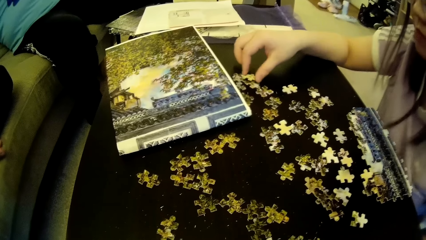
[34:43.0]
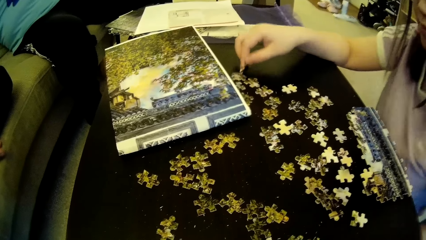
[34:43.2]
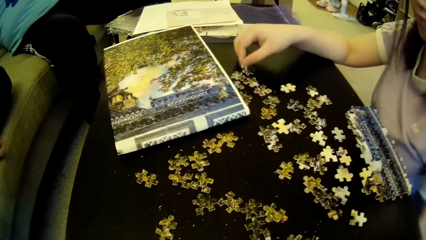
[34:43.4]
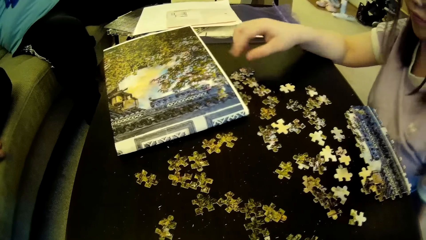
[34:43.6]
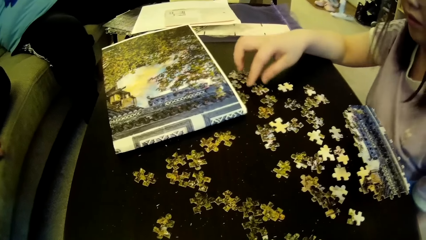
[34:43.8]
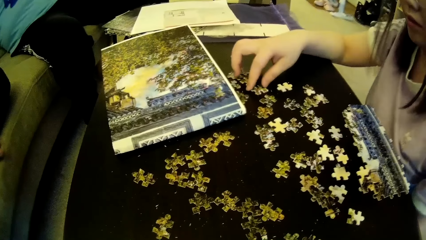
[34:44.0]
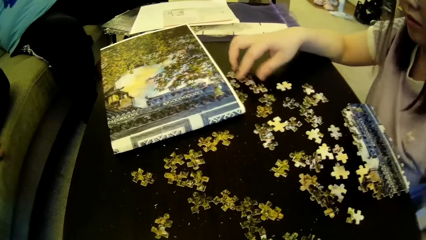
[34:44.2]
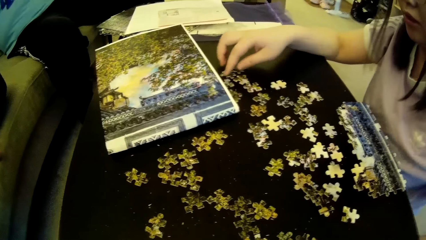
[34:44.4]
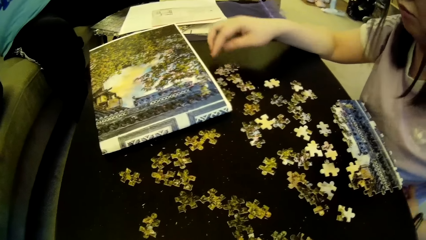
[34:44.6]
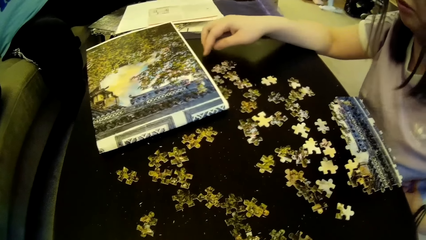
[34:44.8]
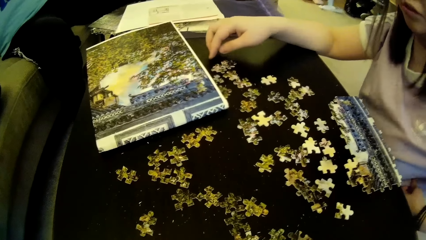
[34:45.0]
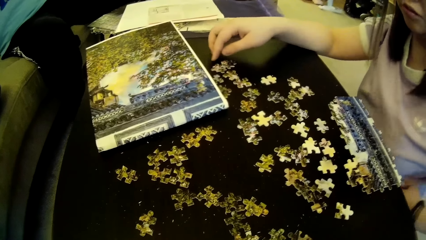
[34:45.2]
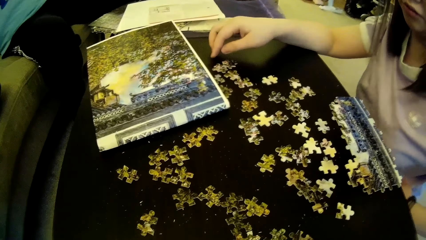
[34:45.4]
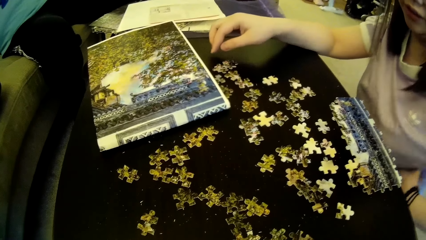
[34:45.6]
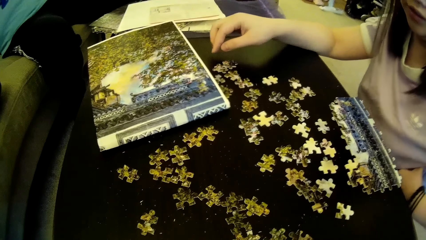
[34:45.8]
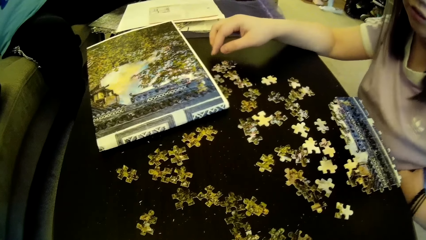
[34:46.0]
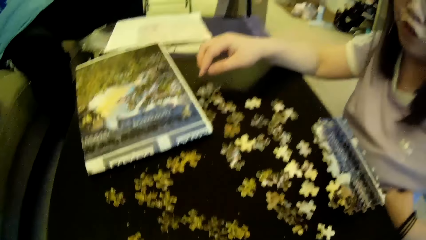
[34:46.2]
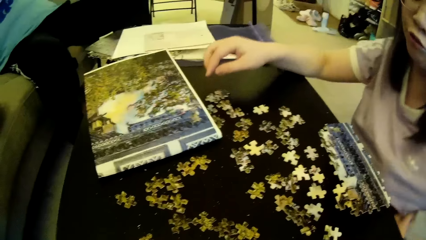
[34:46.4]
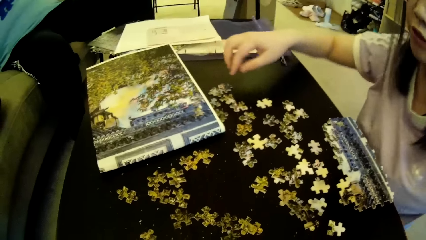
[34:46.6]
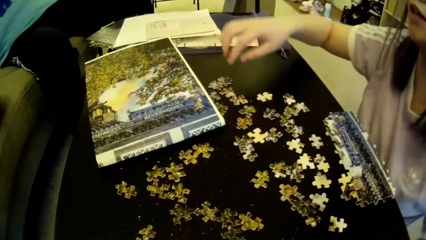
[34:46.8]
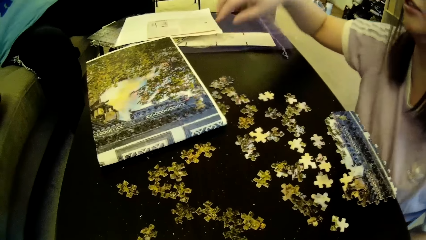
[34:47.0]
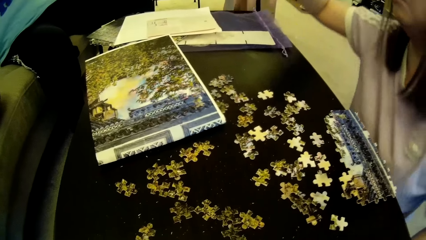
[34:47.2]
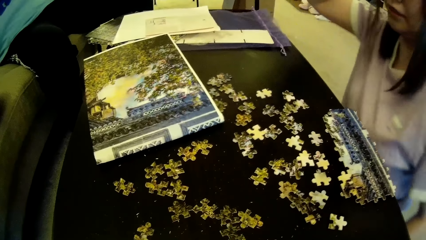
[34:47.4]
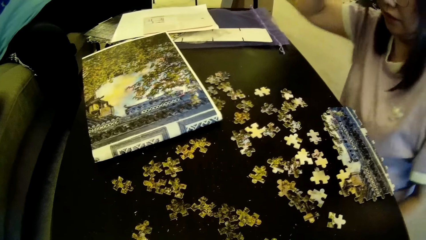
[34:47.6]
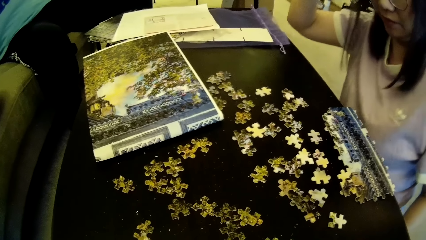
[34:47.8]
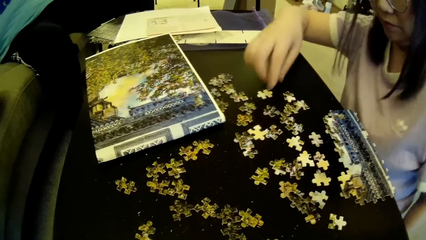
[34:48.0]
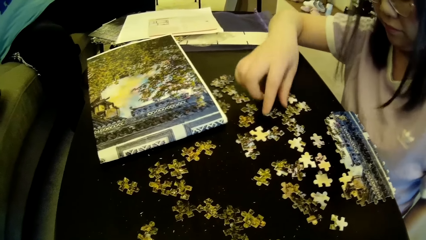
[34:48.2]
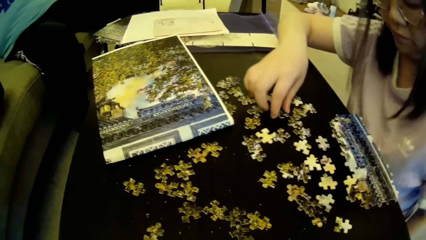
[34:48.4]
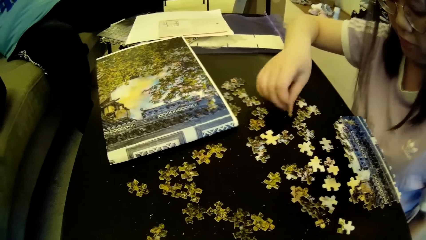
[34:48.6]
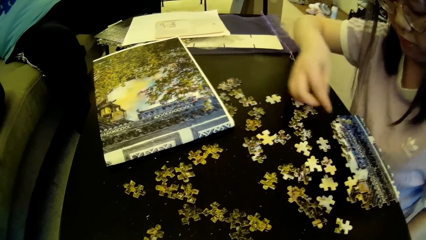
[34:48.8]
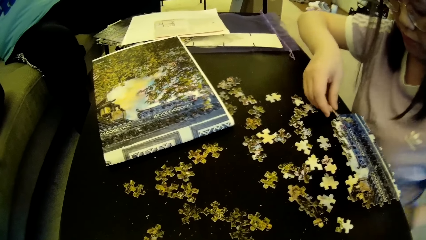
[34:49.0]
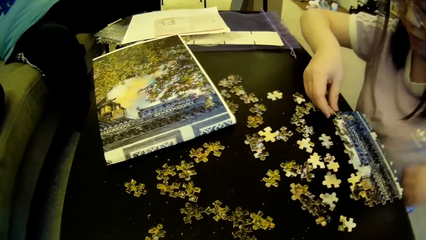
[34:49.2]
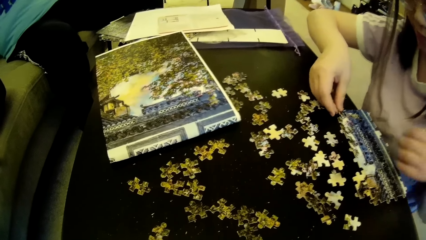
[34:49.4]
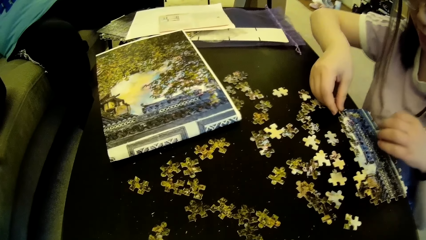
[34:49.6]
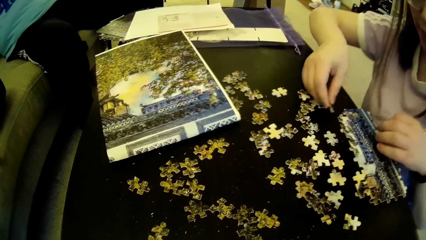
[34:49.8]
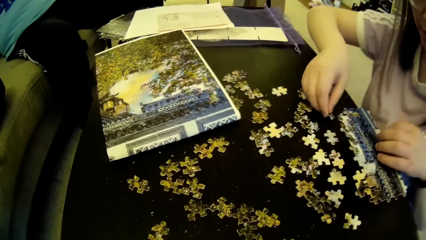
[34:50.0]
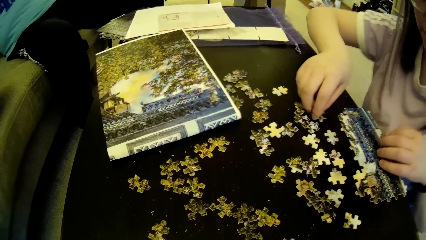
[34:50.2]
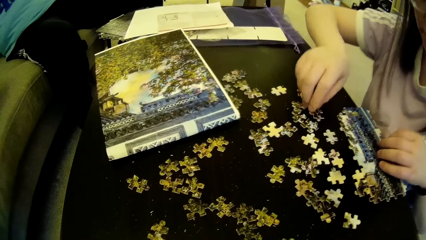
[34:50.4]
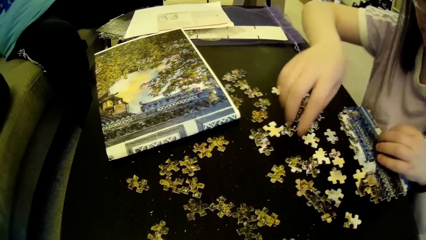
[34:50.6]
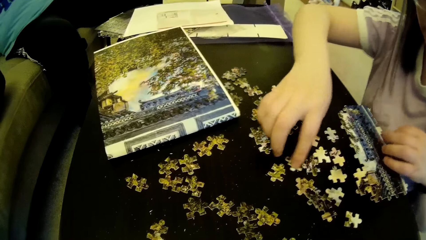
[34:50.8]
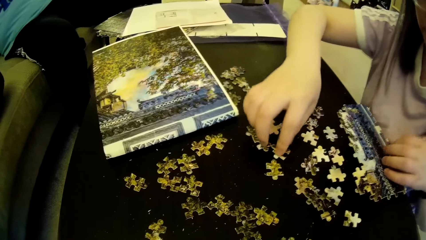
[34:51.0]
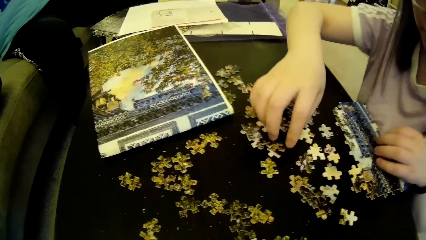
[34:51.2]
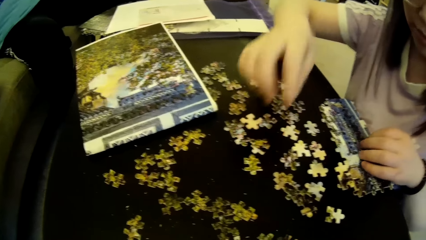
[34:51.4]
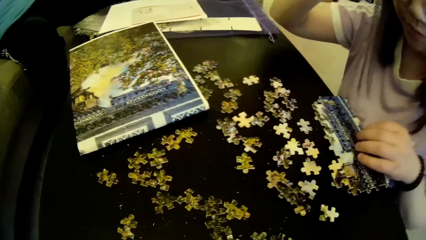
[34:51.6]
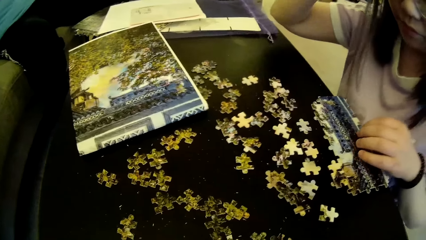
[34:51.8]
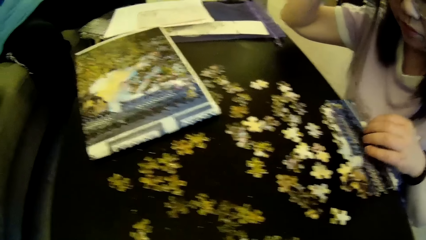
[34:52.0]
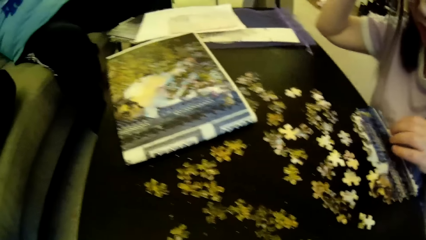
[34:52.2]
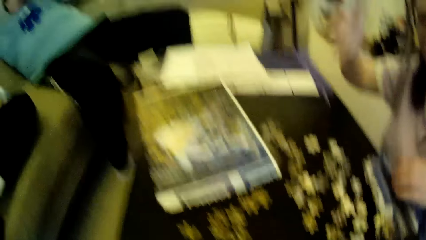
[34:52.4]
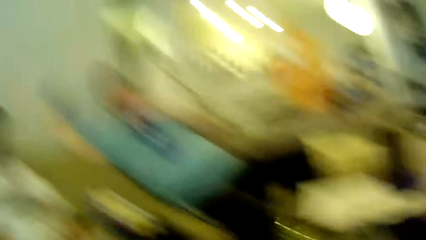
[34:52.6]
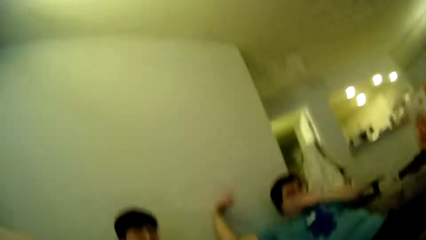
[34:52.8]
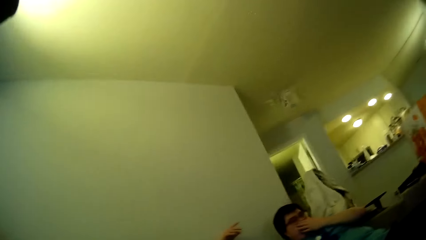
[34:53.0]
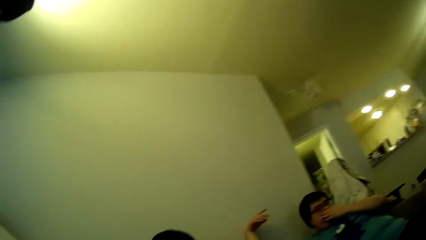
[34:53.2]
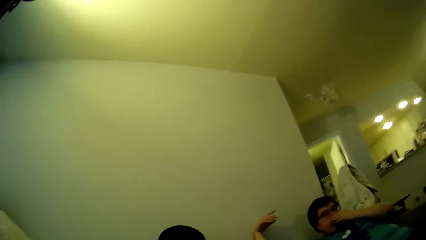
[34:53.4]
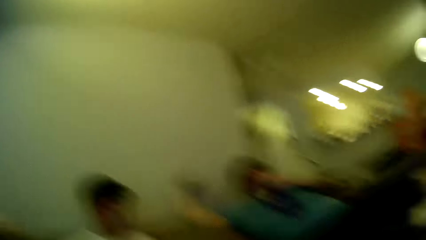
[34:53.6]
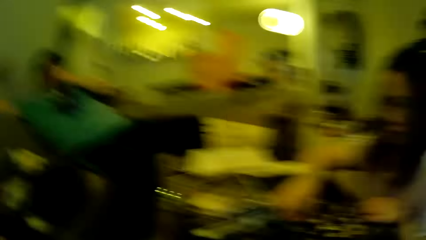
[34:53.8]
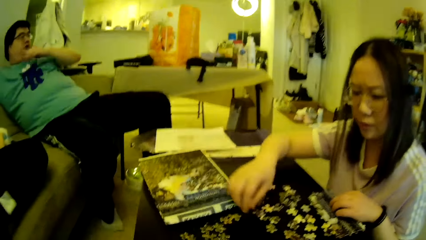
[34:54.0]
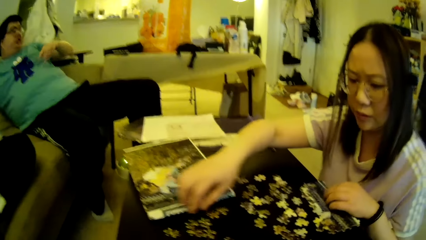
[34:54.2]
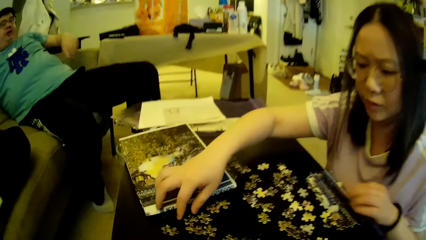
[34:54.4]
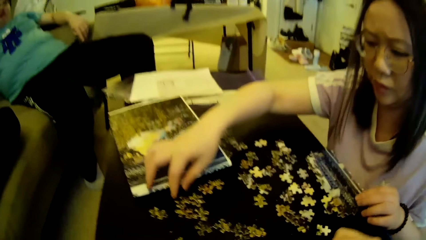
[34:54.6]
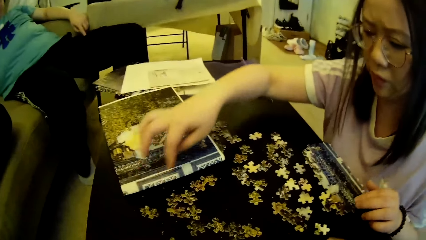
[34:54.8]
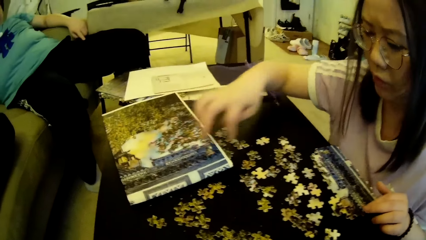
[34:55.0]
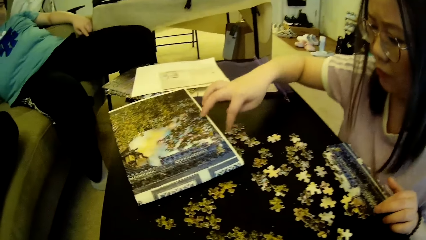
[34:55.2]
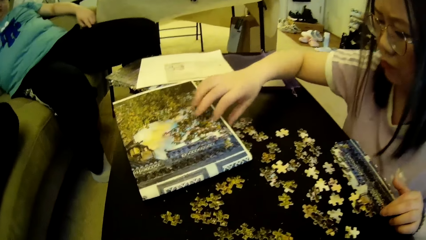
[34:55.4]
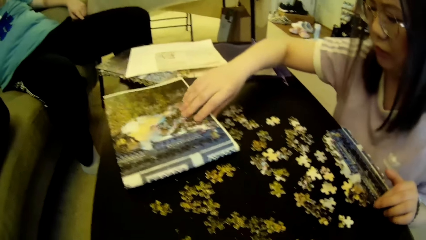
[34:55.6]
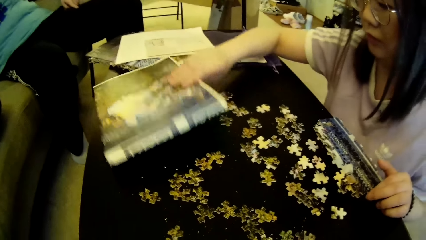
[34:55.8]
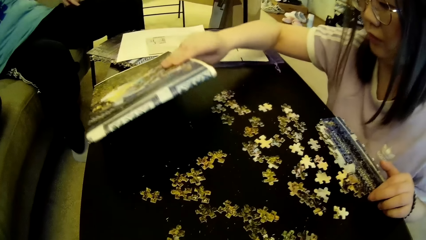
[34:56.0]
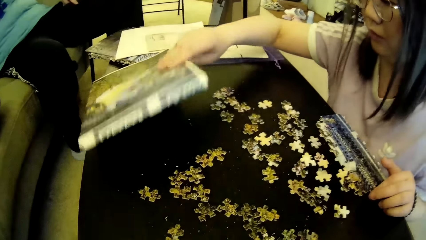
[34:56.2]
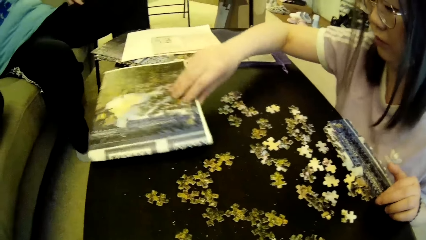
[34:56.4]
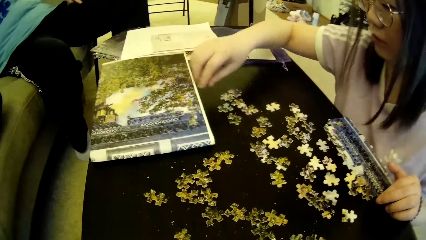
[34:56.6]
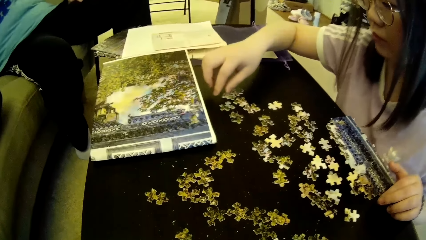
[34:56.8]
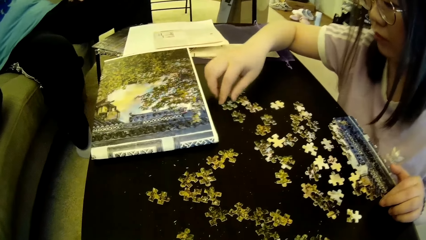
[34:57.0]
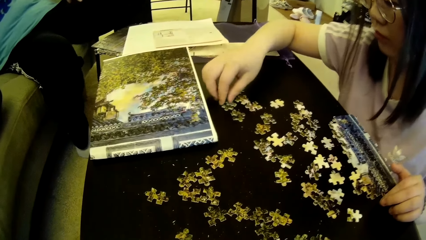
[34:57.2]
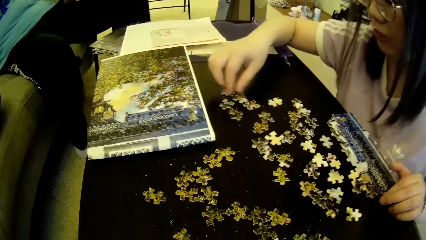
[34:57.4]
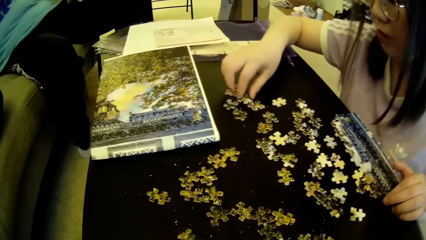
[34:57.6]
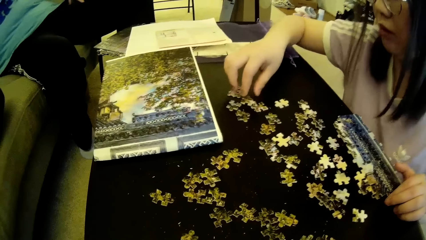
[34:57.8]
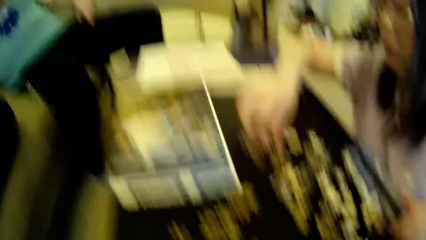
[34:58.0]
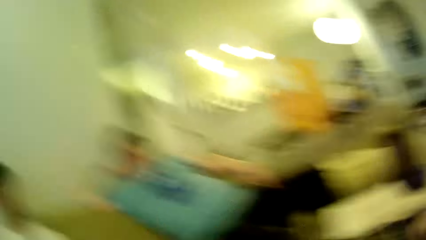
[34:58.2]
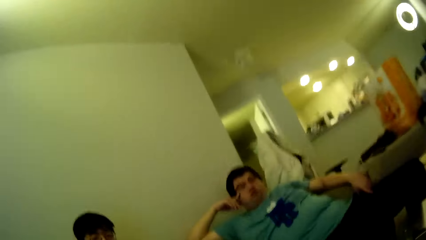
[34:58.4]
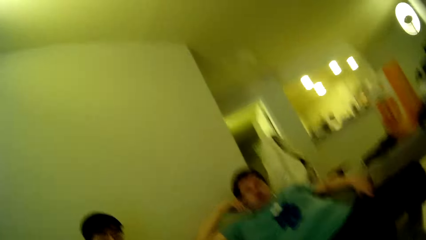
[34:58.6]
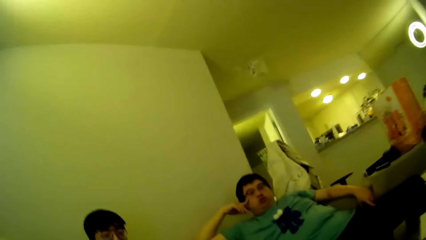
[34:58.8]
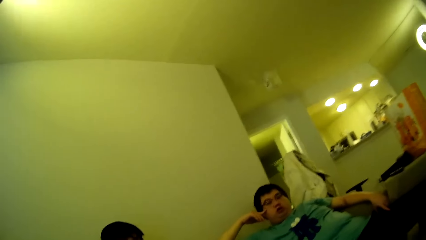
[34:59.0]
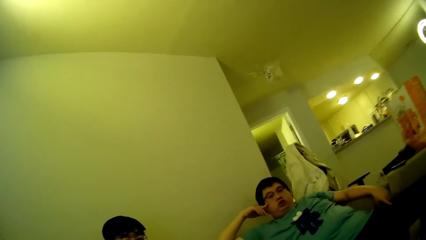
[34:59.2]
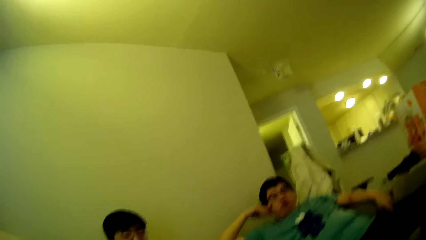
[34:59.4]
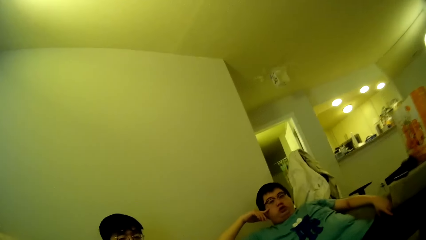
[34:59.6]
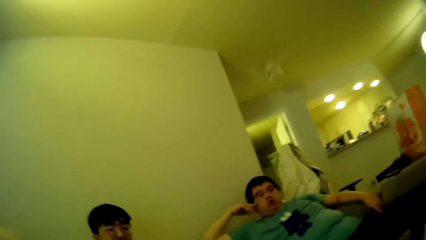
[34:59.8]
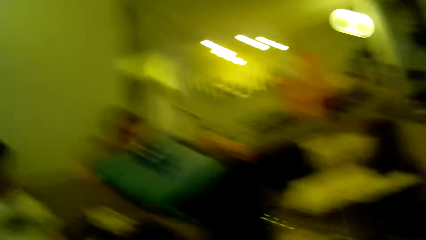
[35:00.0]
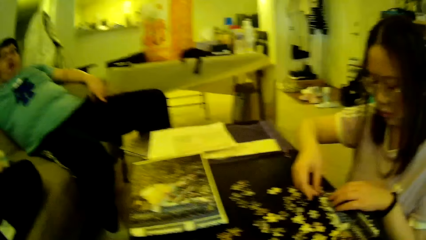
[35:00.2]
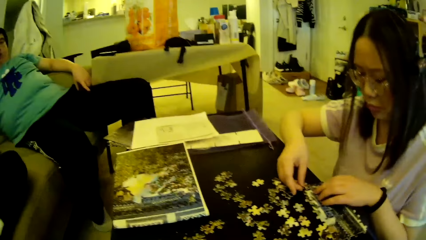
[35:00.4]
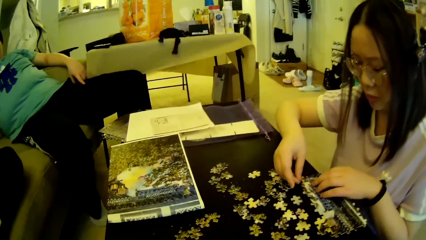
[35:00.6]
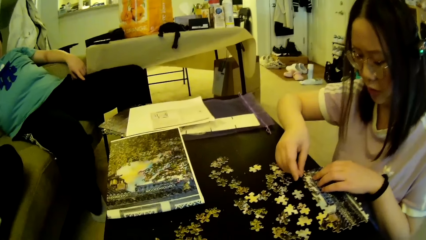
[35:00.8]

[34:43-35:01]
A lady moves the model pieces. The lady looks at the model pieces. The lady moves the hand. The lady picks up a puzzle piece or model piece on the table. The lady fixes the model piece. The lady tests the puzzle piece on the puzzle pattern. The lady drops the puzzle piece on the table. The lady moves the model pieces. The lady adjusts the puzzle pieces on the table. The lady lifts a hand. The camera wearer looks around in the house. A man touches the face with a hand and adjusts the hand. The lady picks up the chart. The lady adjusts the puzzle pattern on the table. The lady puts the chart on the table. The lady touches the model pieces. The lady adjusts the puzzle pieces on the table. The camera wearer looks around.
